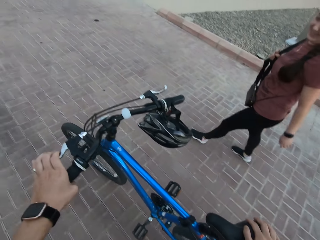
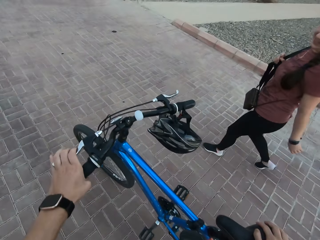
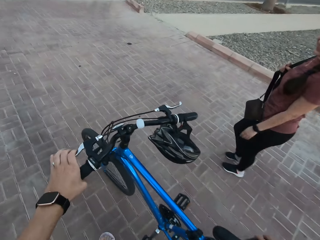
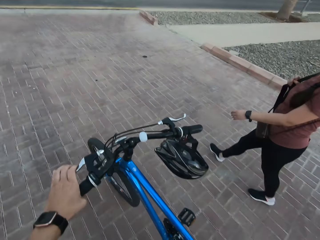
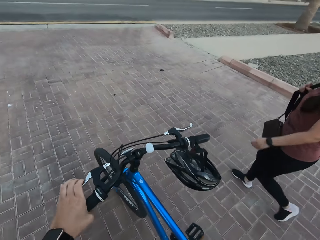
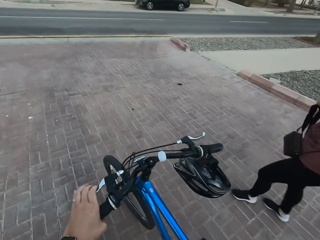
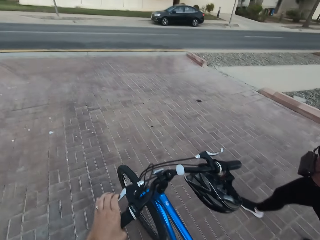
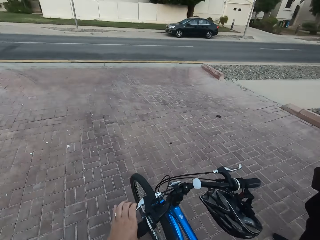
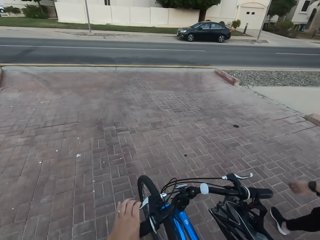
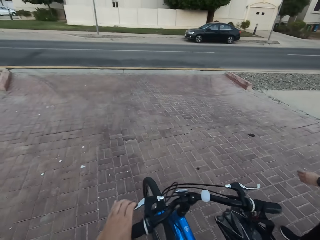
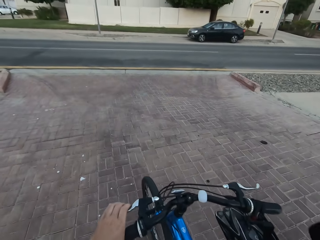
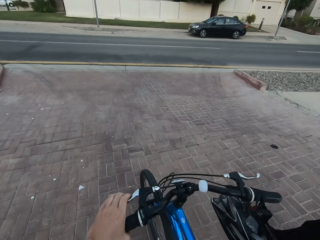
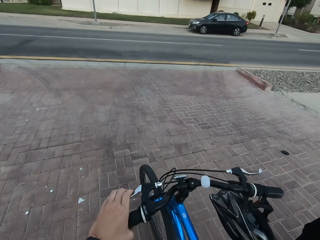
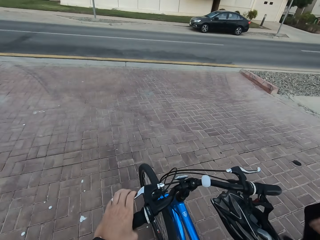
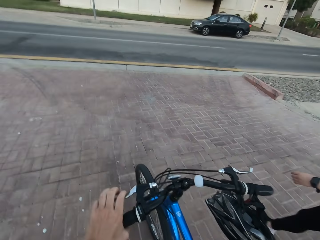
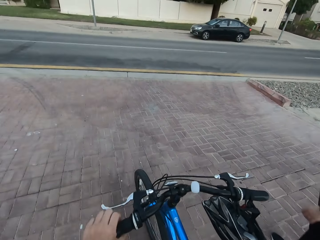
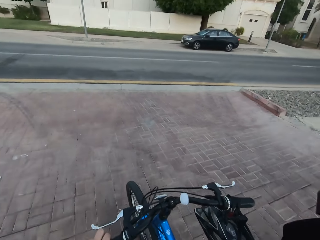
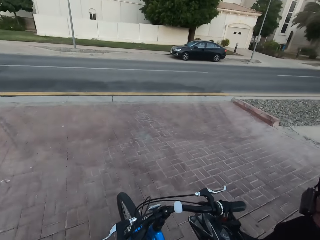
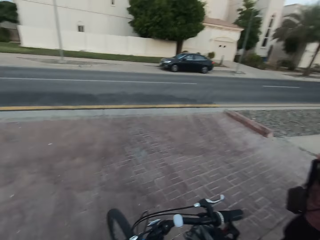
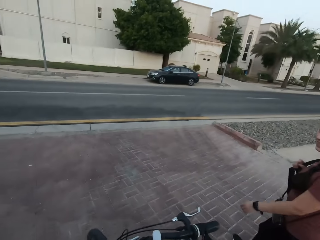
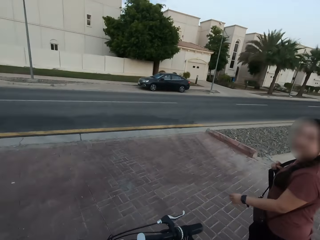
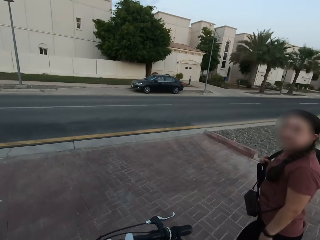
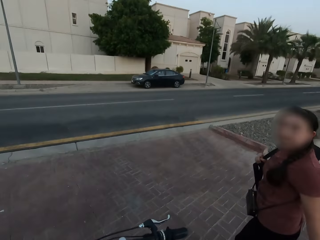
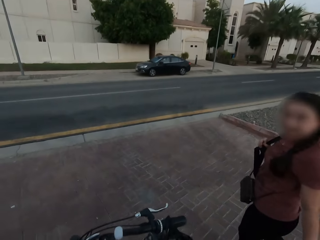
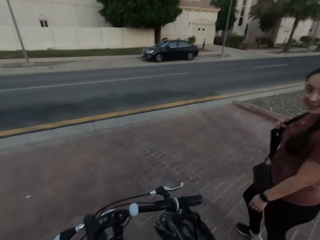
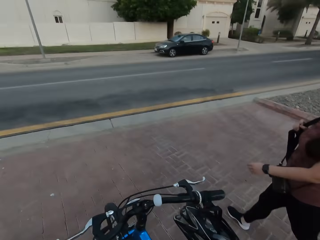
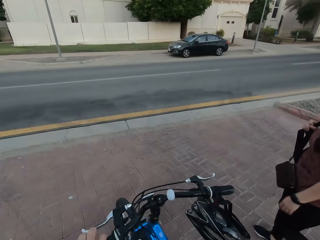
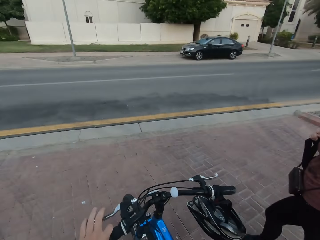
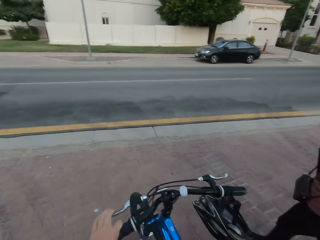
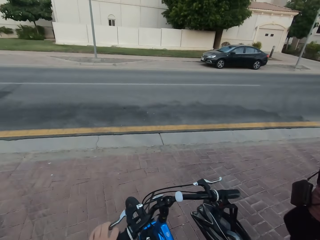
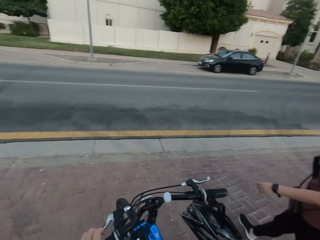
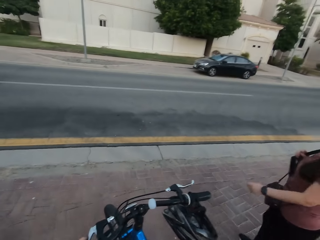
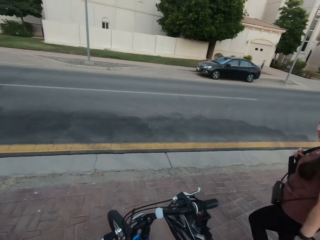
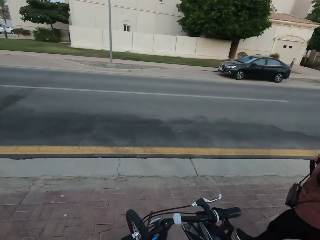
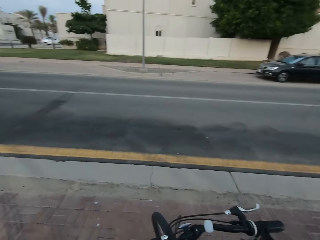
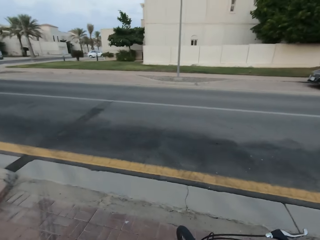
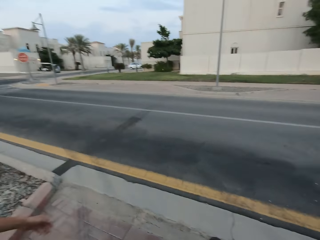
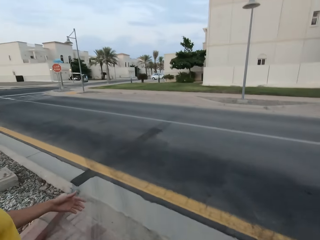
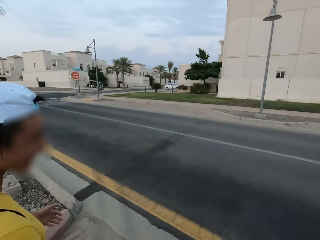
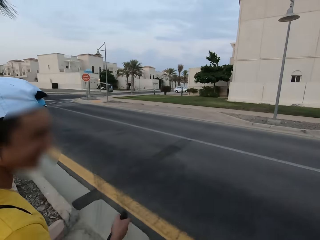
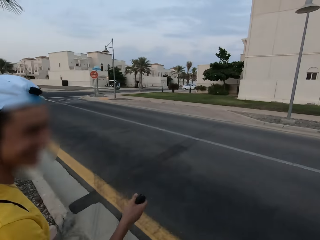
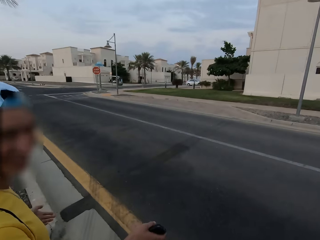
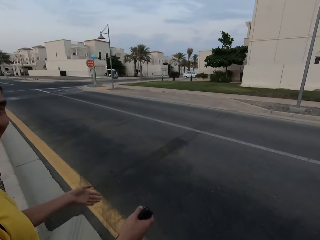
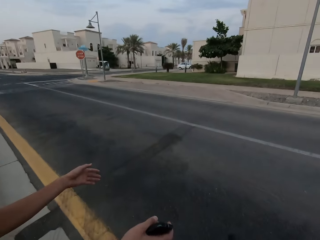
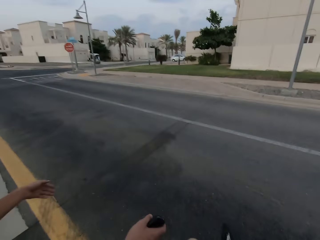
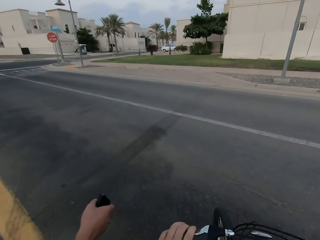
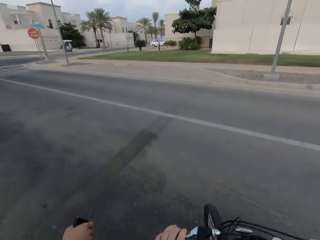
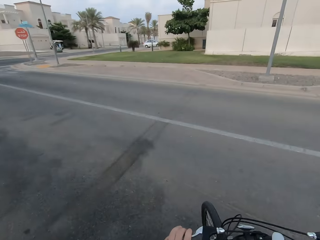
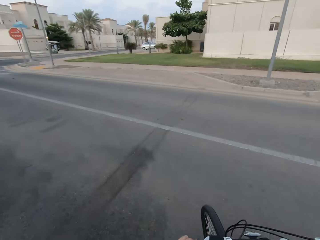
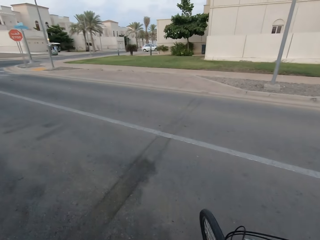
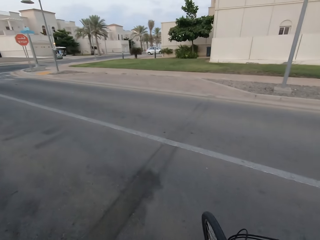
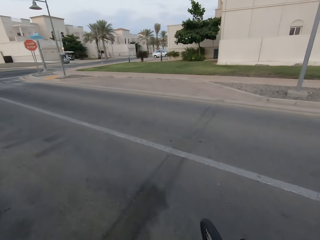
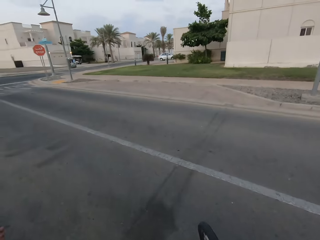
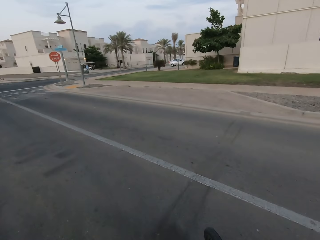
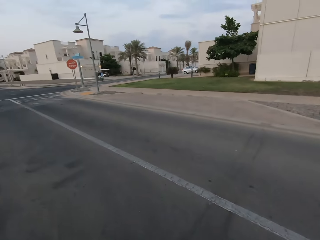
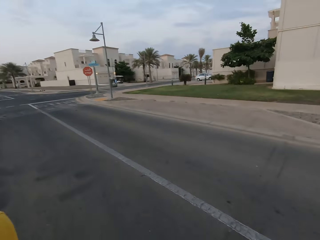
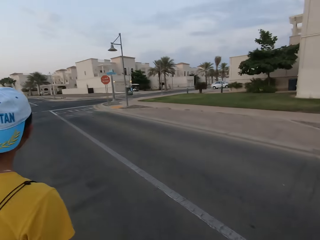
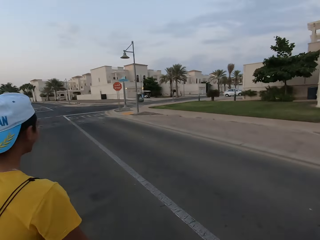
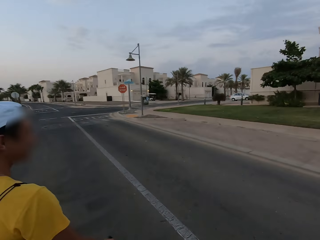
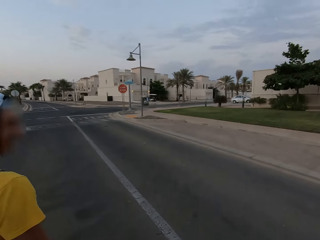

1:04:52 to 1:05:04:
A man makes gestures.

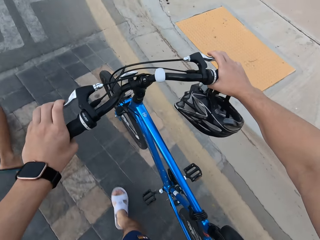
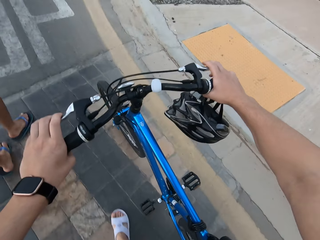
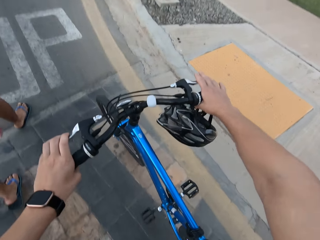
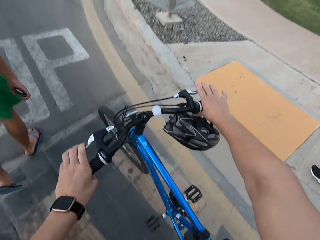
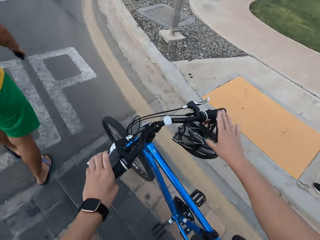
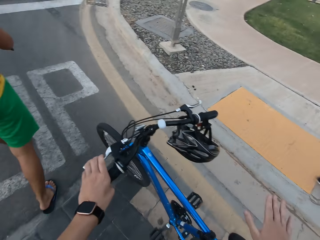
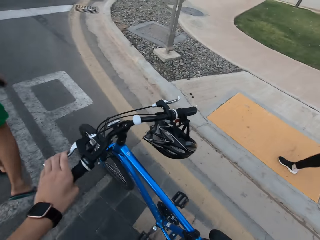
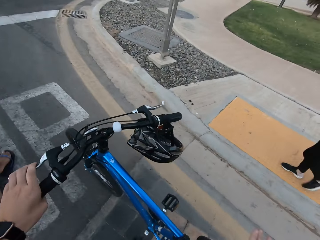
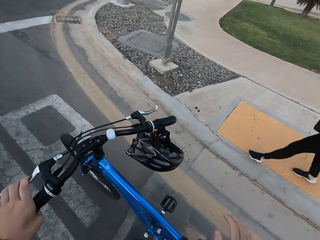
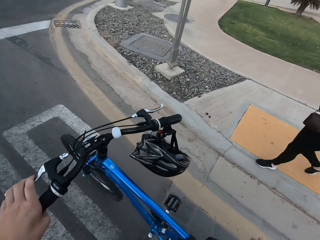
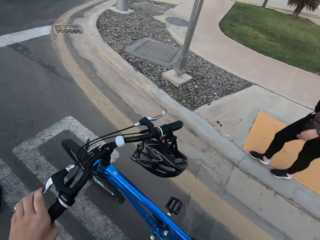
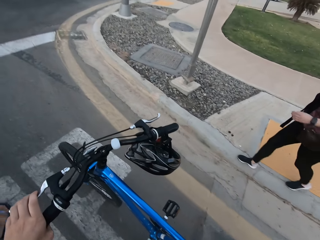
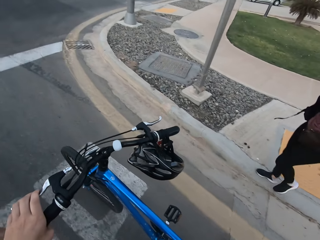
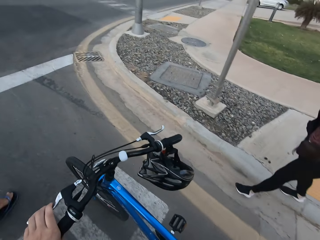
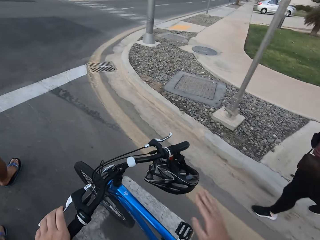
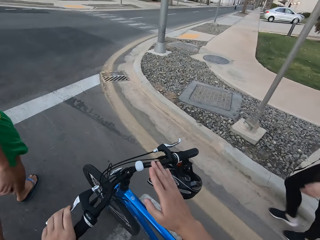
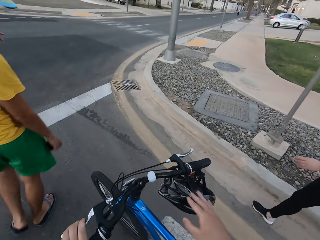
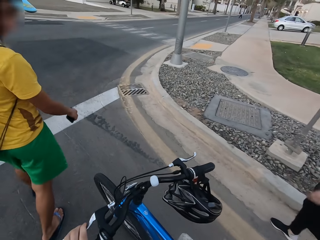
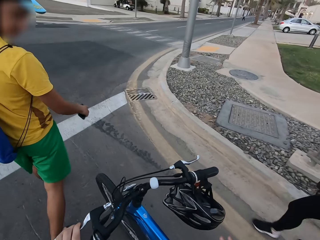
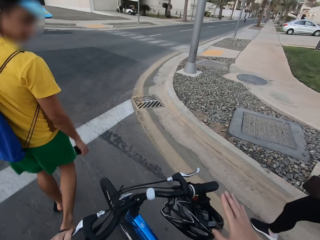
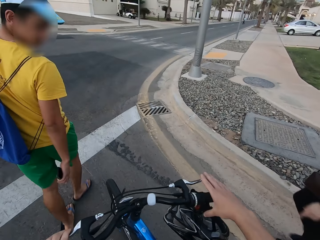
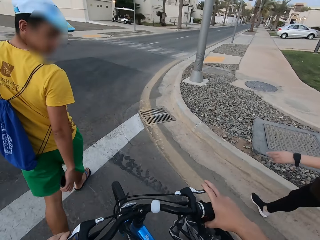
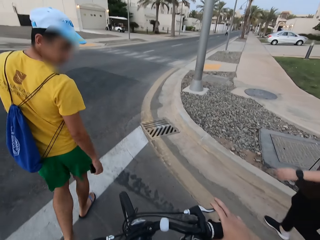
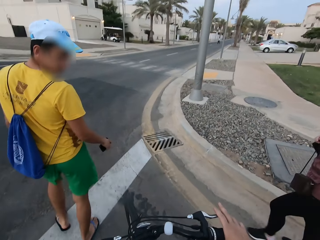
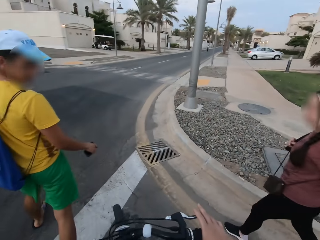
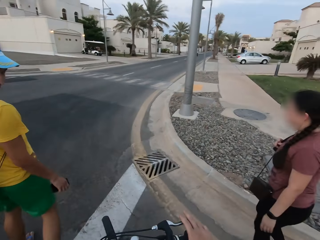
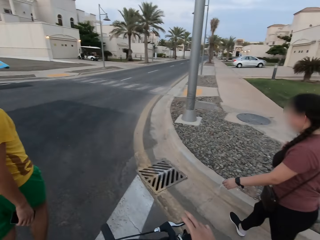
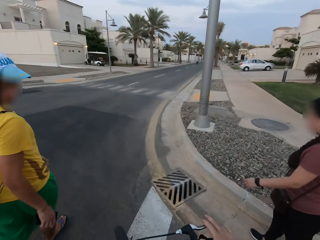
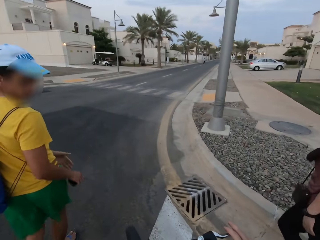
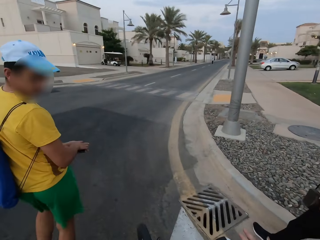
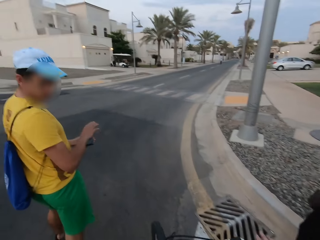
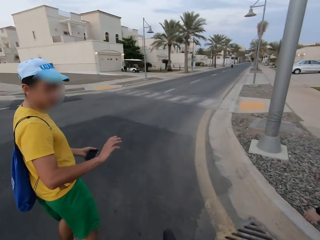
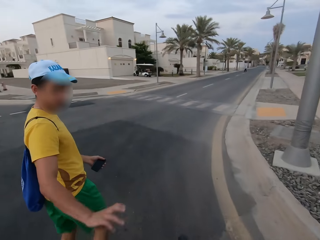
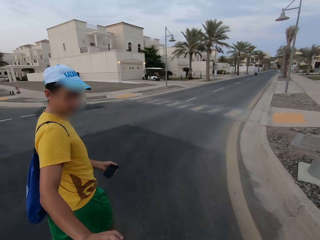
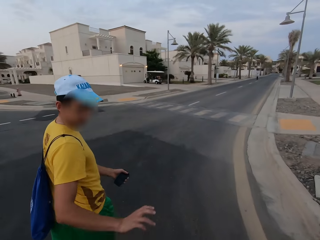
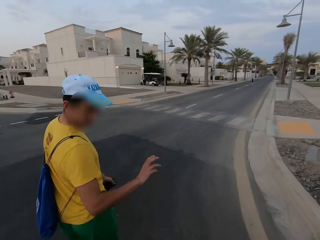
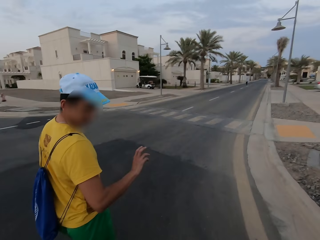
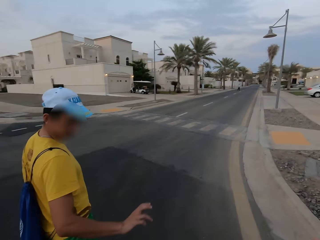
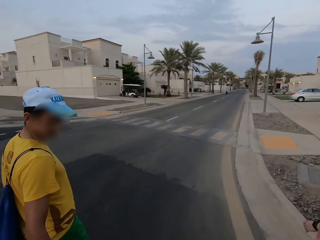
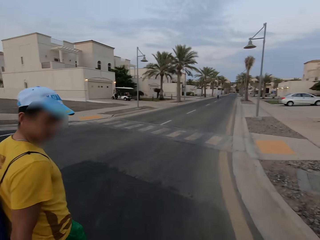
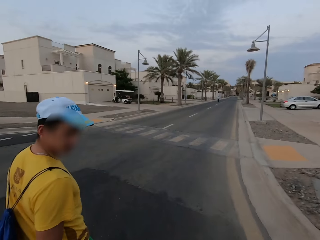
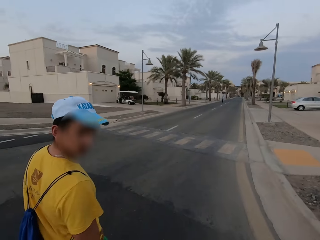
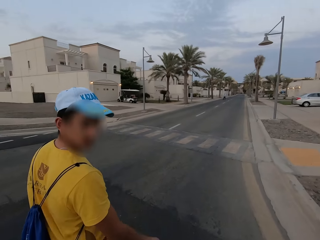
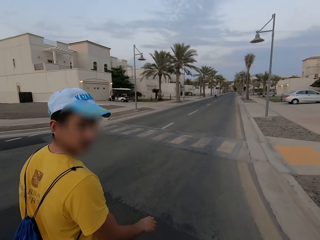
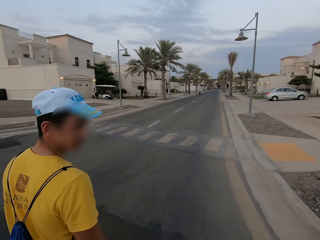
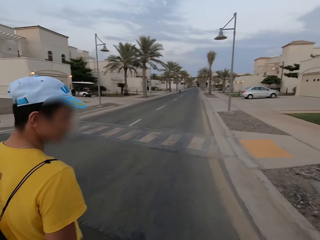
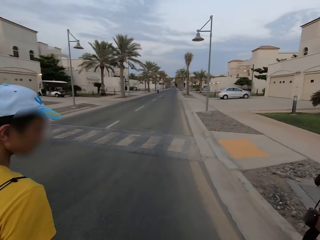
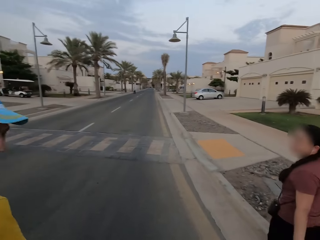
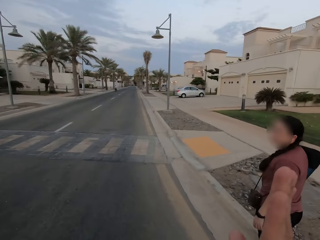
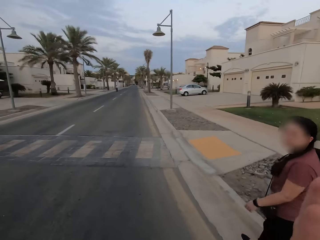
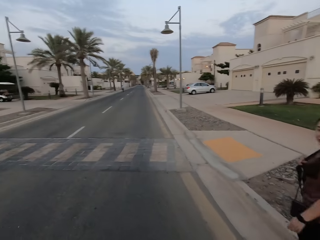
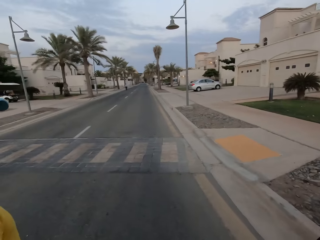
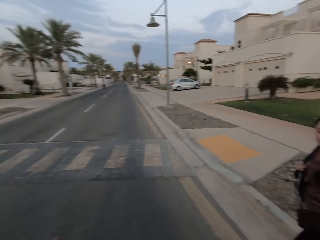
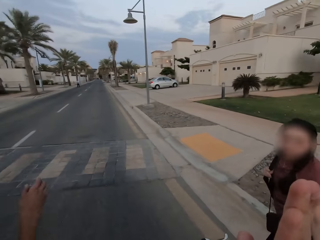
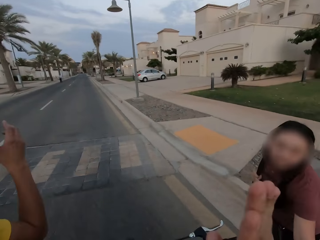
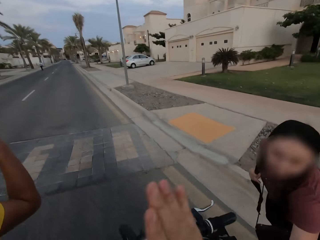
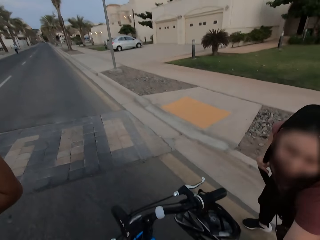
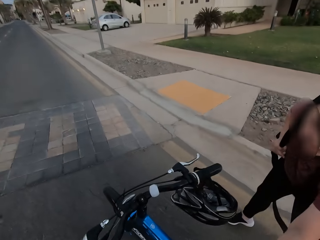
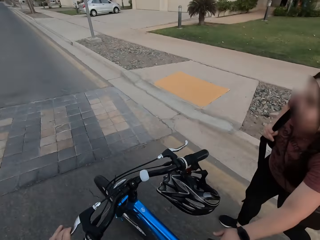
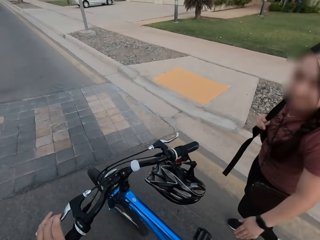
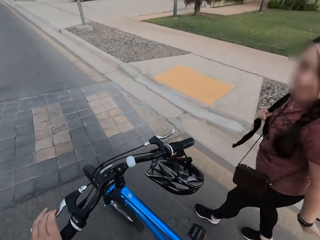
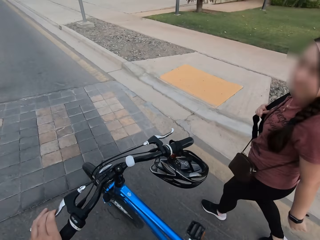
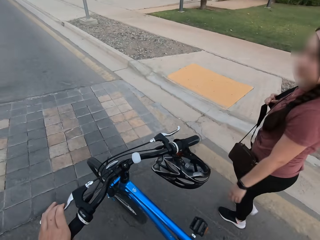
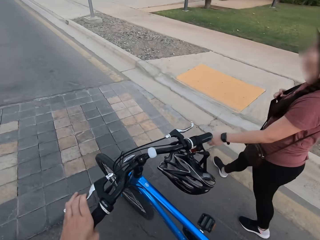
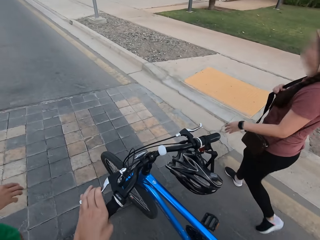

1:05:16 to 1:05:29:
The camera wearer makes gestures. A man makes gestures. The camera wearer makes gestures. A woman touches the bicycle.
